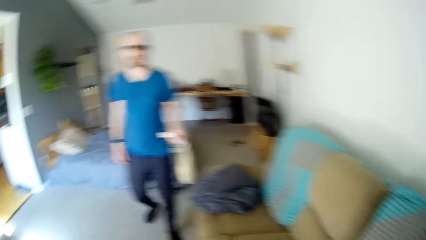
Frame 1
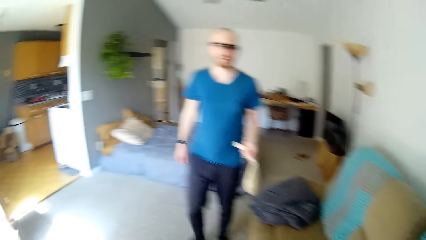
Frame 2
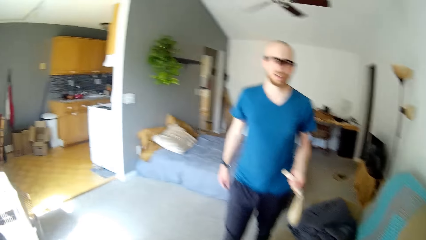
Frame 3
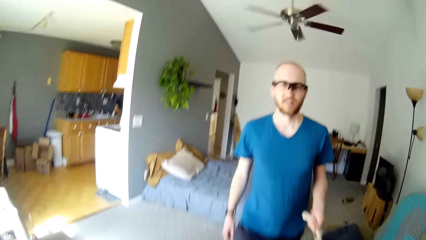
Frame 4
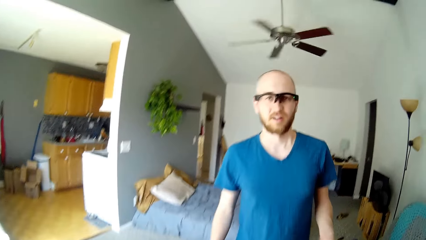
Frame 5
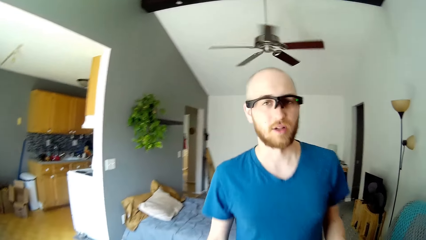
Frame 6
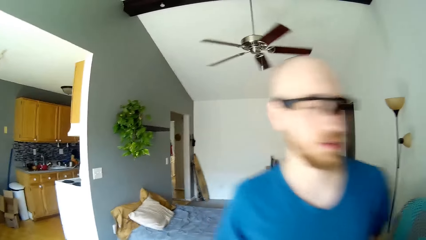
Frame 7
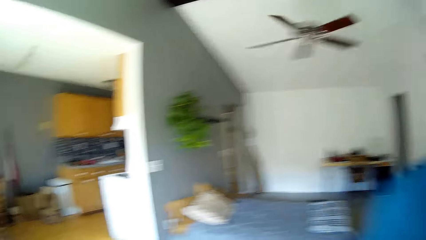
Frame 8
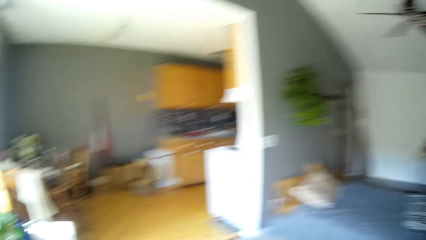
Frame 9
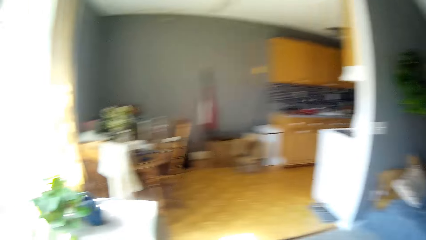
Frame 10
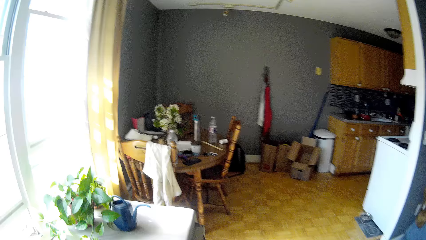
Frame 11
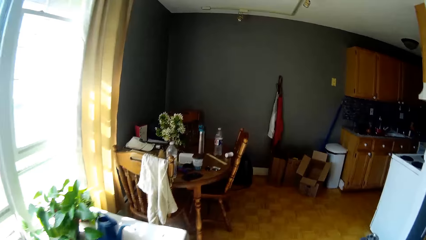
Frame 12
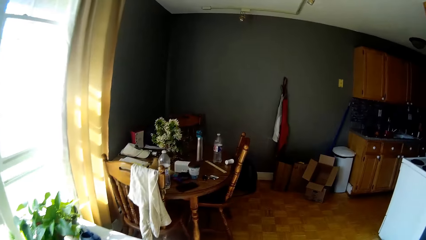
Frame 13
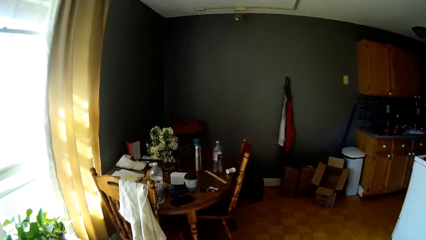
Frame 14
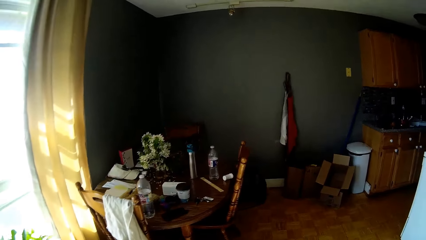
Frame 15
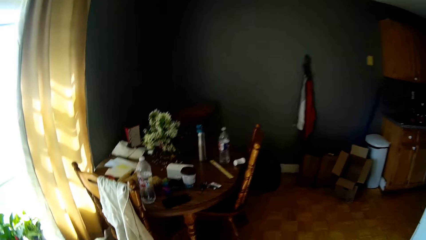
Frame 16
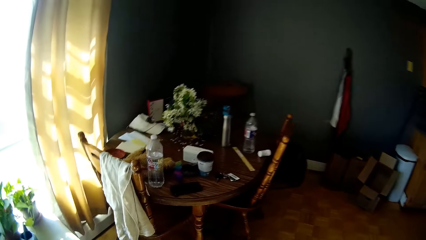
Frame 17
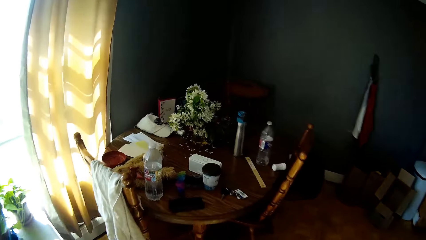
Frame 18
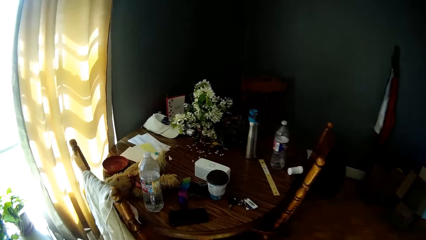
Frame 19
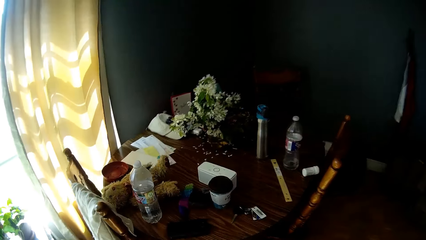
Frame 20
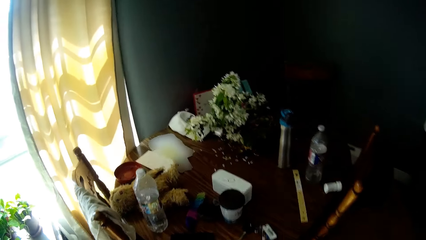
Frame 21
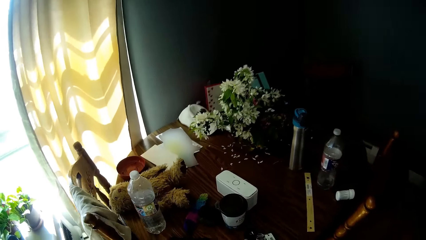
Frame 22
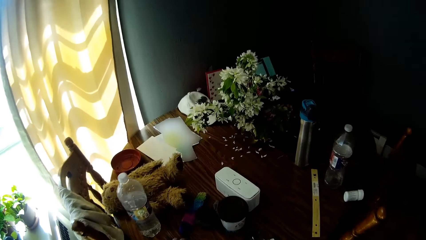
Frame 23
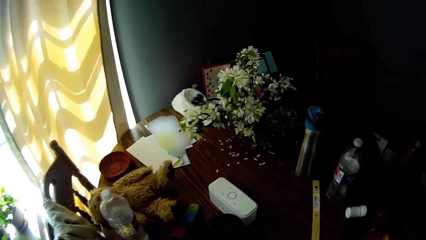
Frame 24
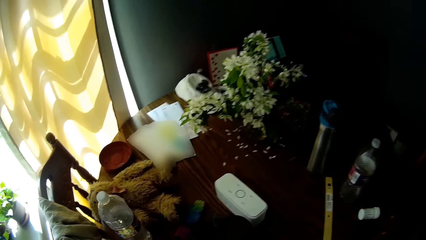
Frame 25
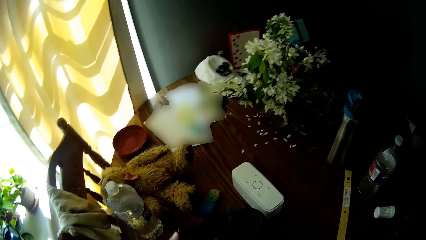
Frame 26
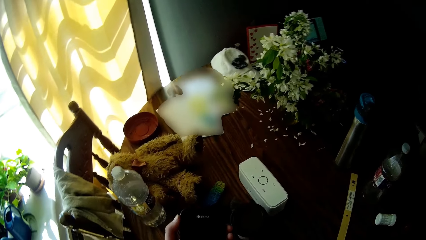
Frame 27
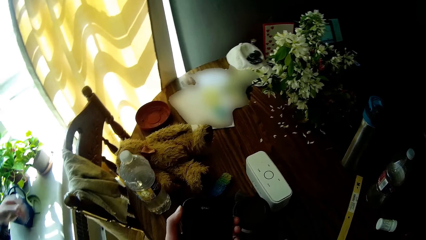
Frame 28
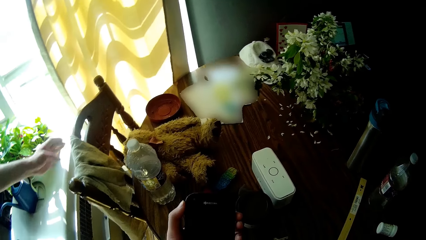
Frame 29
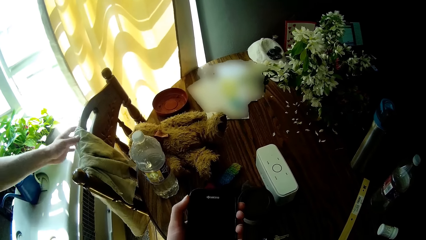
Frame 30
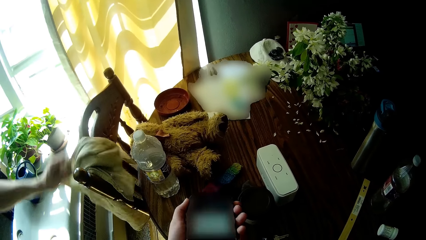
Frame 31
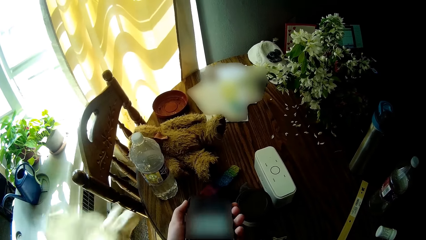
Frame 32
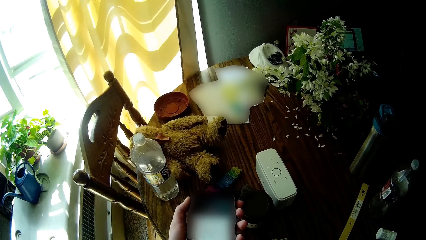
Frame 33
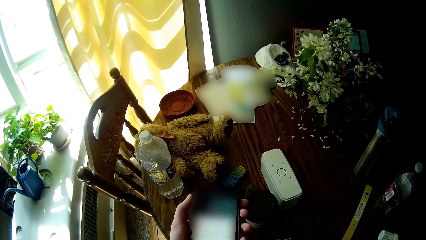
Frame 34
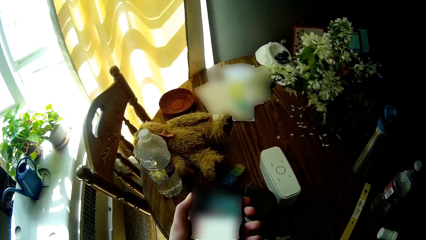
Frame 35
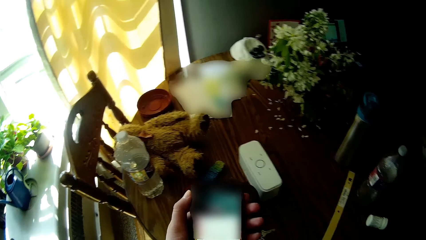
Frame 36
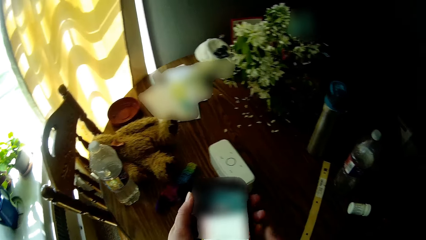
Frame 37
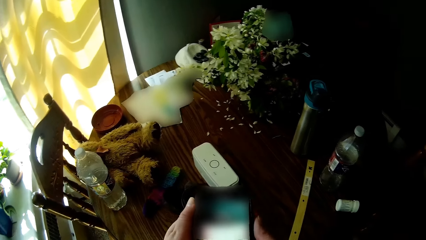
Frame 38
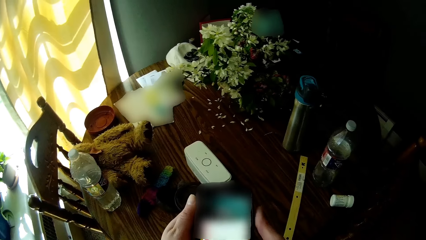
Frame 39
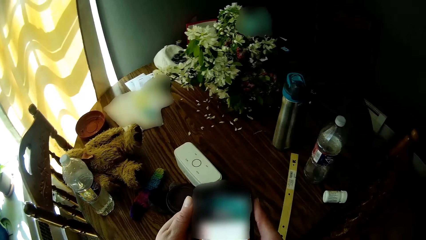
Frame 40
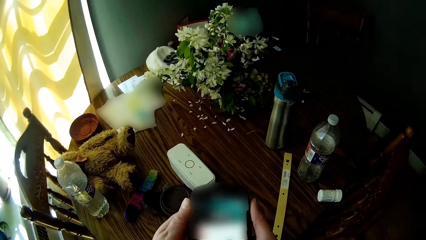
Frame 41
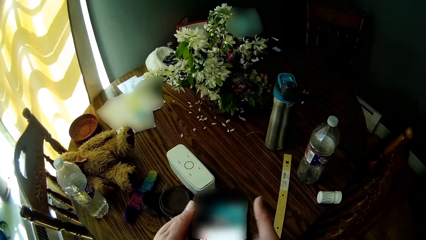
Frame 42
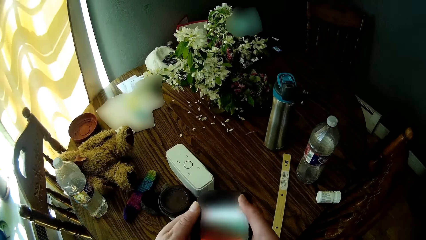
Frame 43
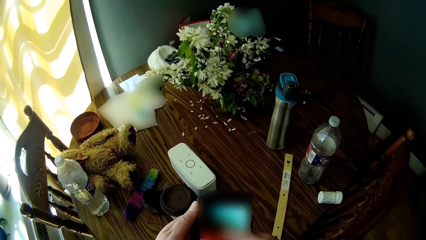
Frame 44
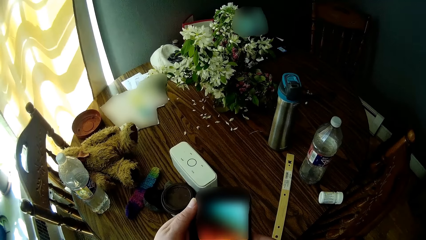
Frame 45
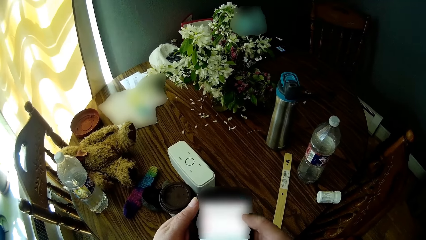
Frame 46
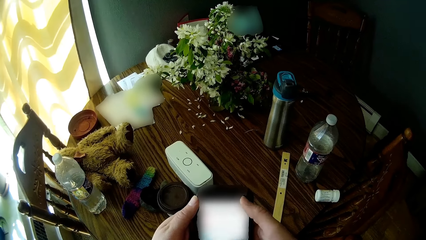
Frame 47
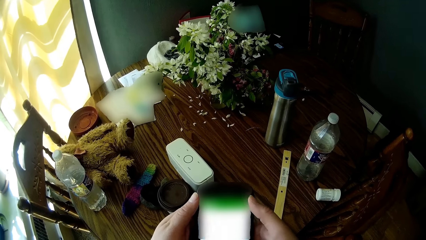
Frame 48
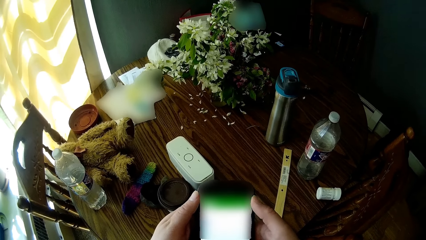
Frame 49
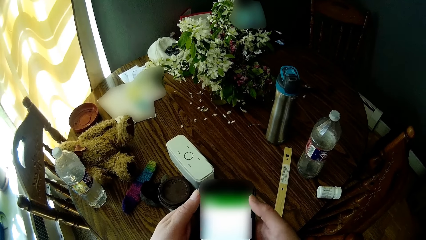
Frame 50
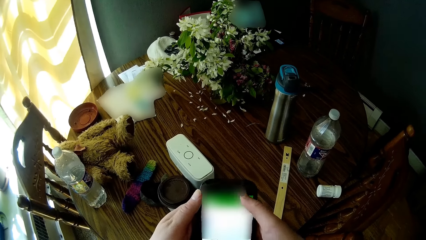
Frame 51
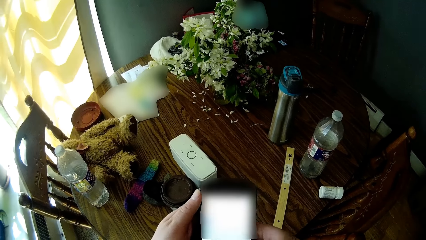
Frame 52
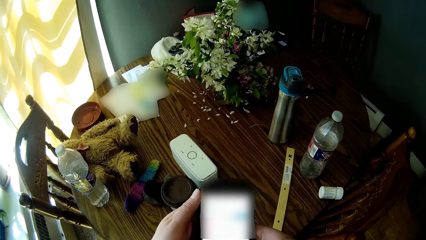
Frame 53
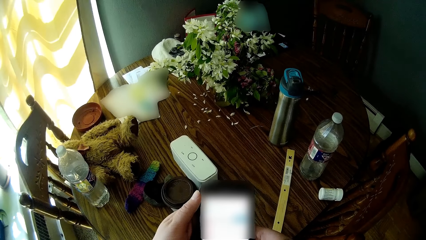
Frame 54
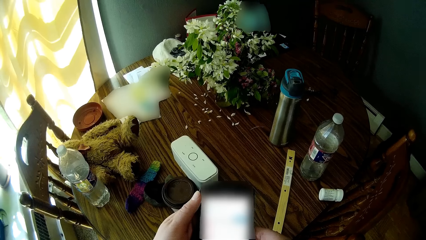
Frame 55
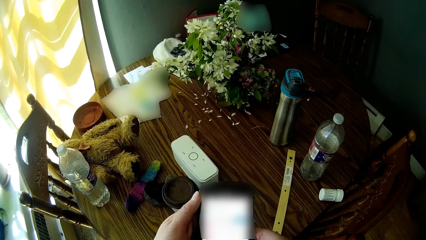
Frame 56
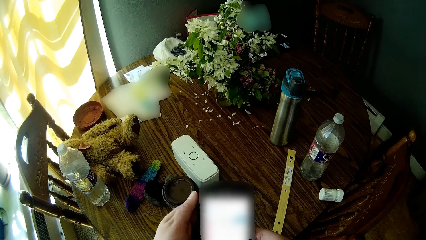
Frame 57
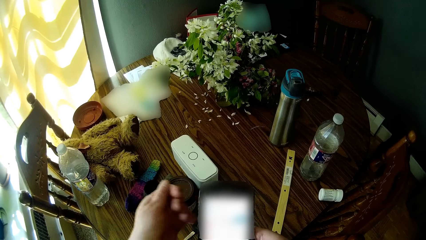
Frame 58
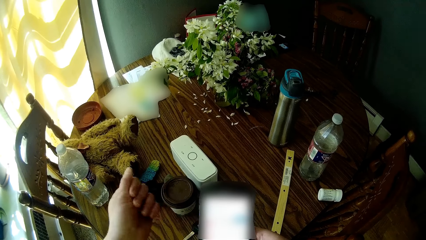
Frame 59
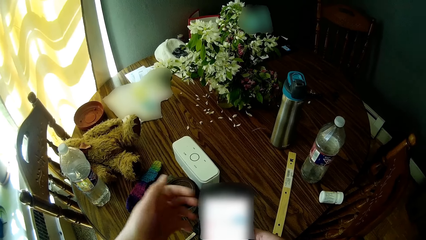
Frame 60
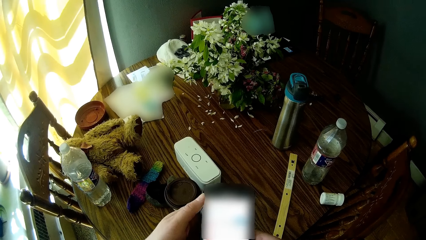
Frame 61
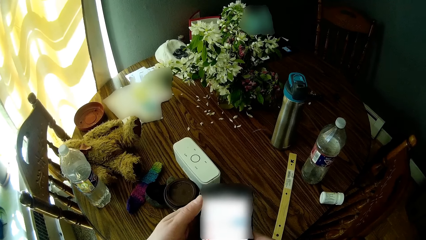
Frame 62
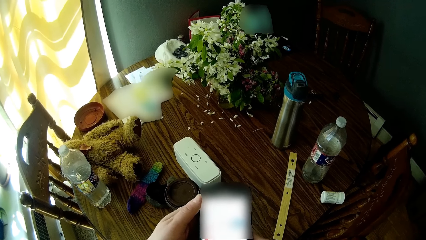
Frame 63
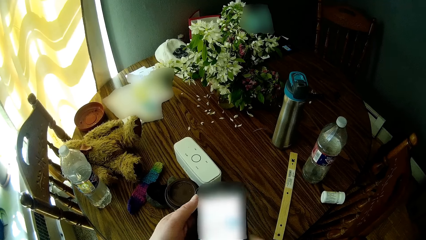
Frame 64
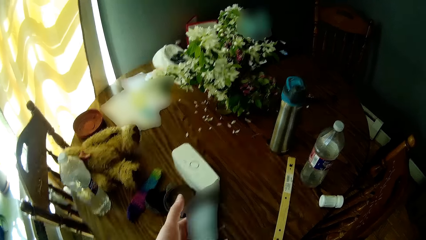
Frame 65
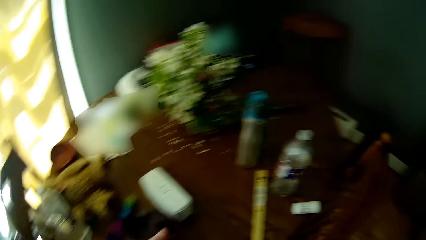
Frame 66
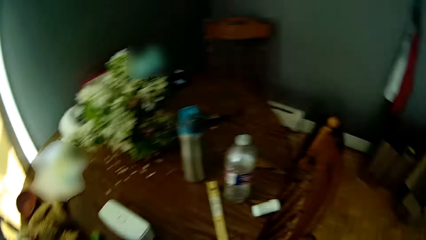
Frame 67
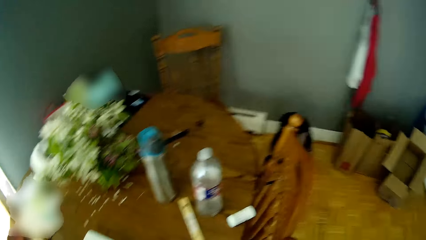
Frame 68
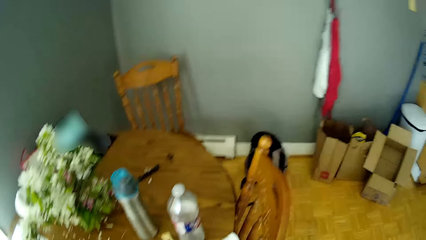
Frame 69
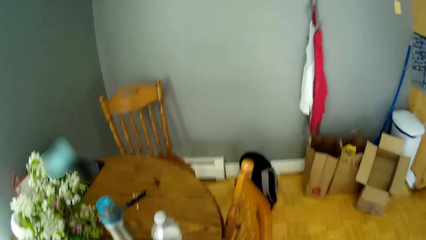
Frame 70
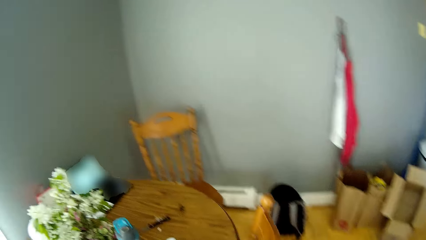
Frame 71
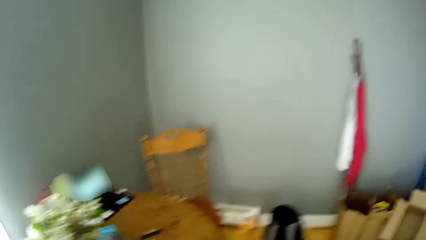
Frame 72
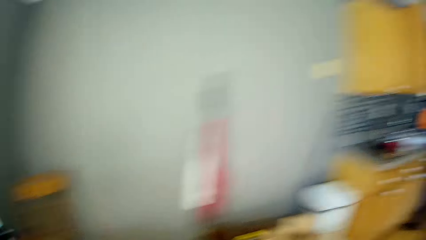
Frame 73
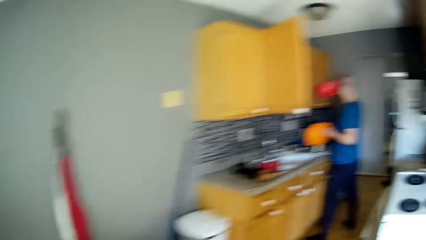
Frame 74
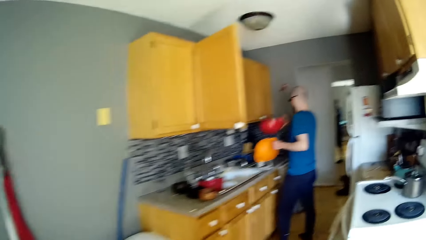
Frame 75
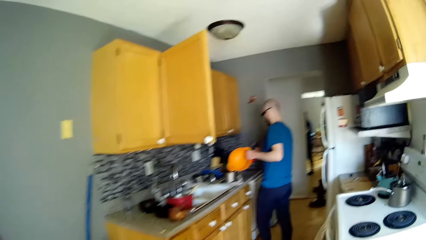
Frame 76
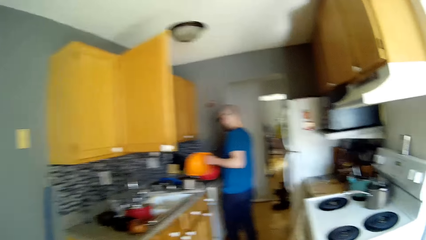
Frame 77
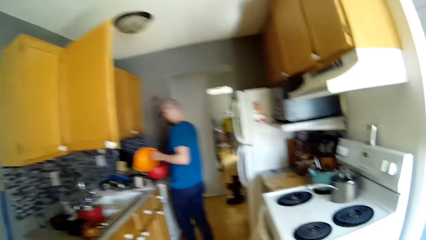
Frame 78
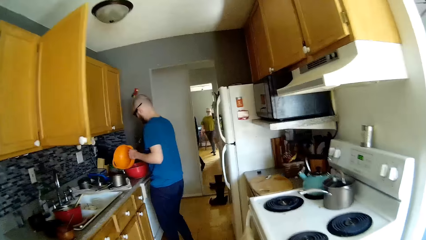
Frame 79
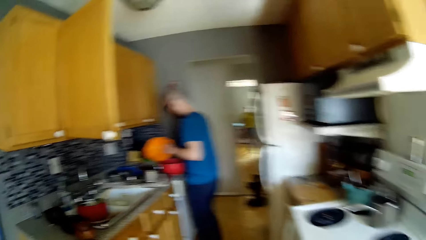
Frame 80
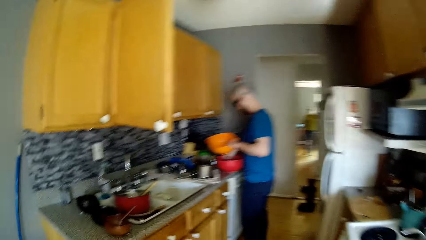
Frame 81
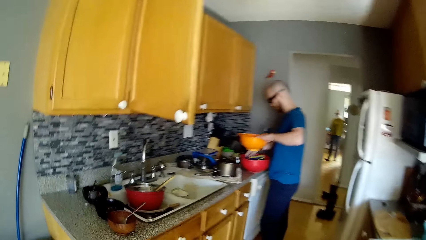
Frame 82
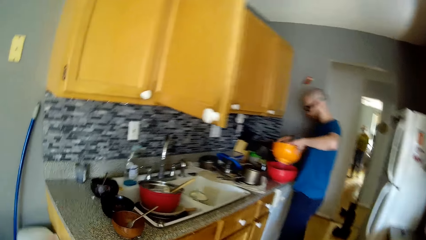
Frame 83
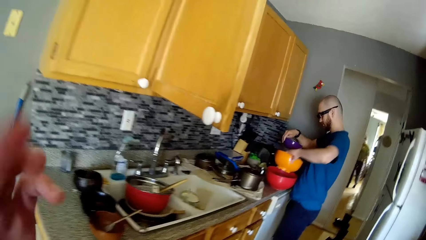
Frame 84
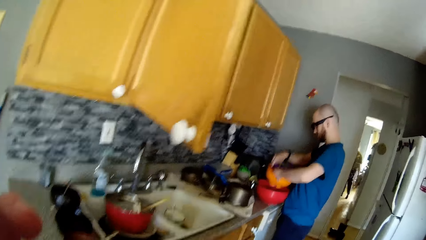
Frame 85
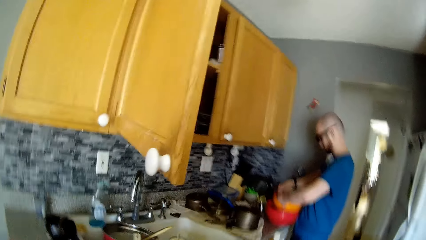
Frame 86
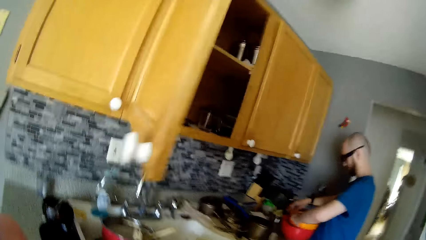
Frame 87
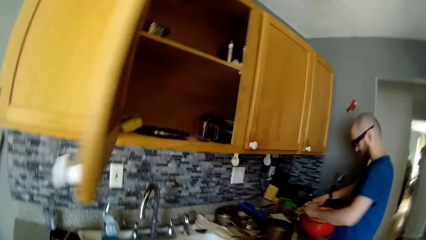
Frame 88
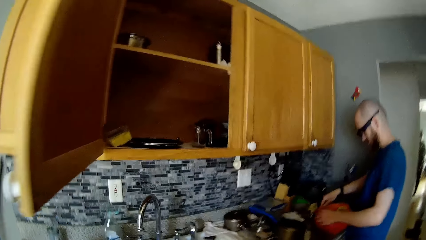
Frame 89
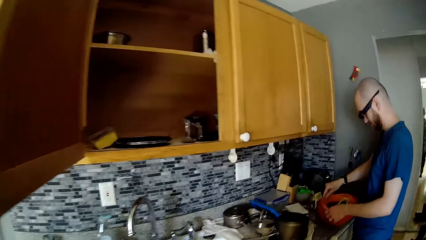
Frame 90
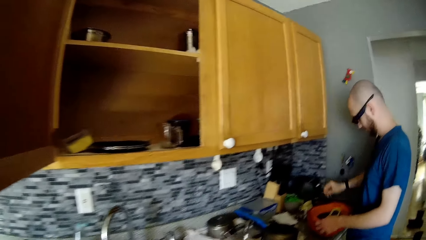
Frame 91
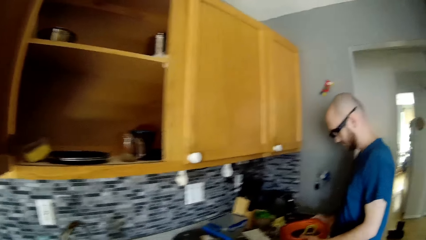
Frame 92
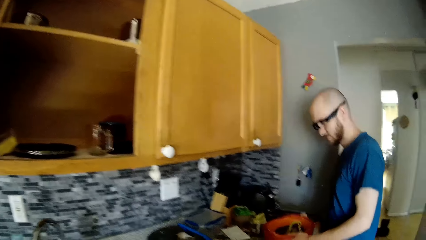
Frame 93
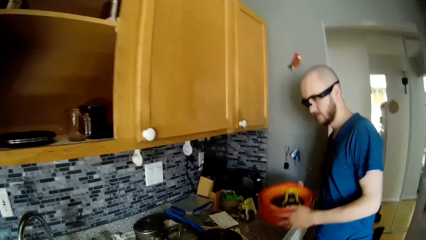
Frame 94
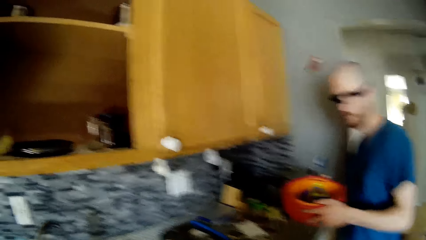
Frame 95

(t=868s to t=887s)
A man walks past the camera wearer. The camera wearer interacts with the man. She picks up a phone from the table with her left hand. The man pulls a cloth from a chair with his left hand. The camera wearer operates the phone in her left hand with her right hand. She places the phone in her left hand. She walks around. The man places a red bowl on a kitchen counter with his right hand. He lifts a blue bowl from the red bowl with his right hand. He places the blue bowl in an orange bowl in his right hand. He places the orange bowl in the red bowl with his left hand. He stacks the bowls together with both hands. The camera wearer holds the cabinet door.
